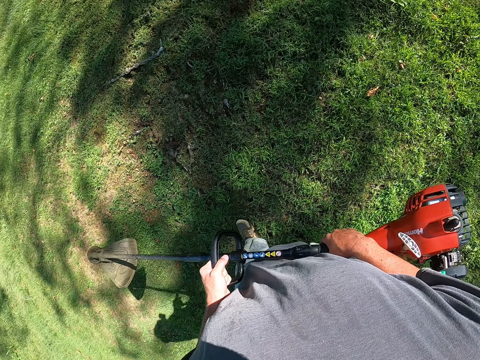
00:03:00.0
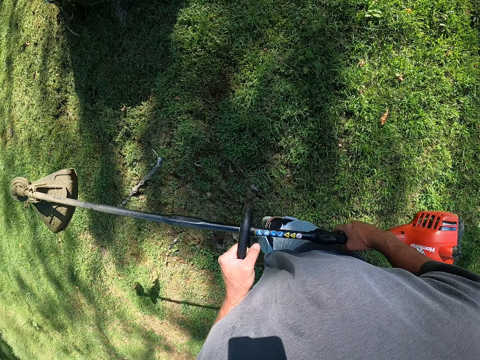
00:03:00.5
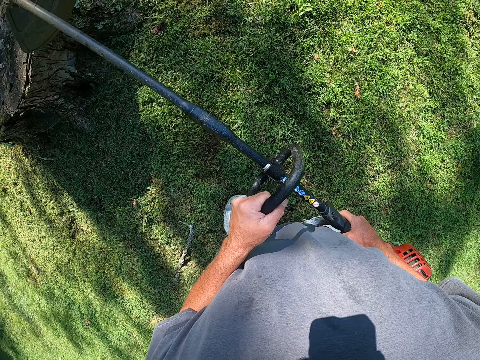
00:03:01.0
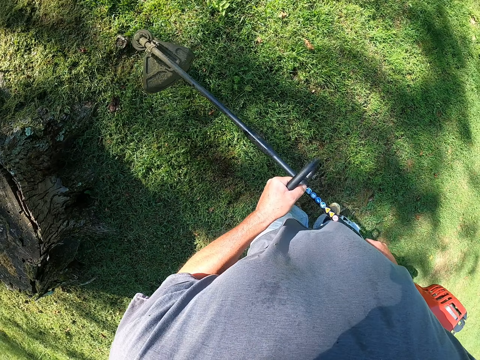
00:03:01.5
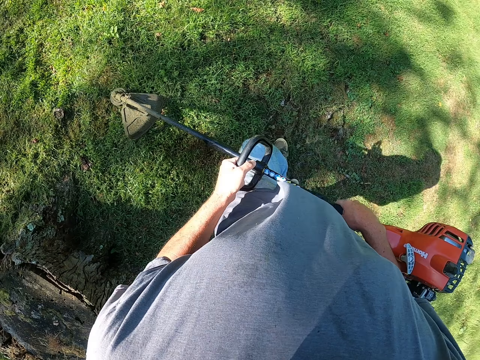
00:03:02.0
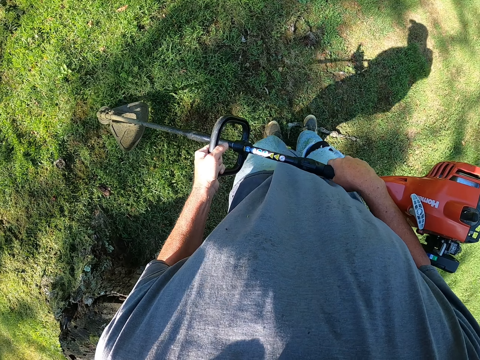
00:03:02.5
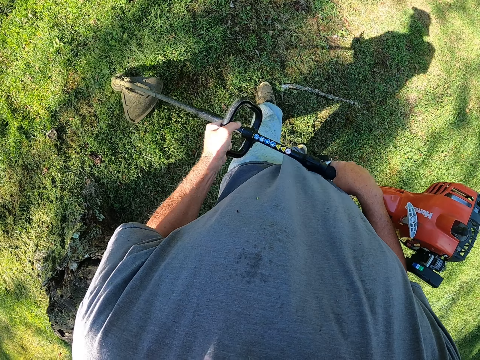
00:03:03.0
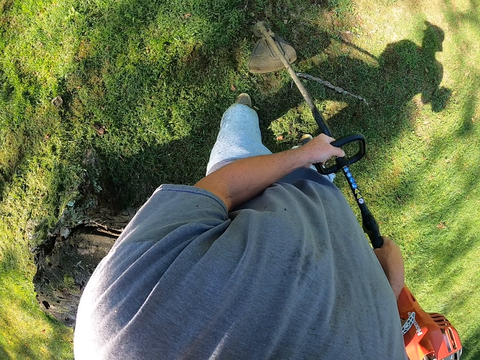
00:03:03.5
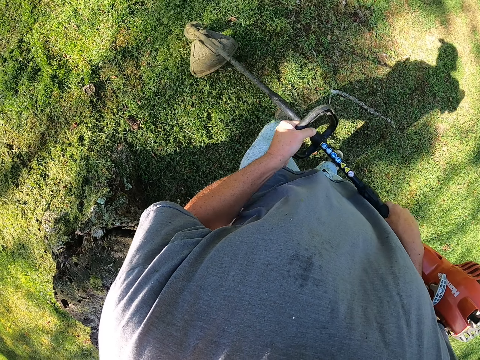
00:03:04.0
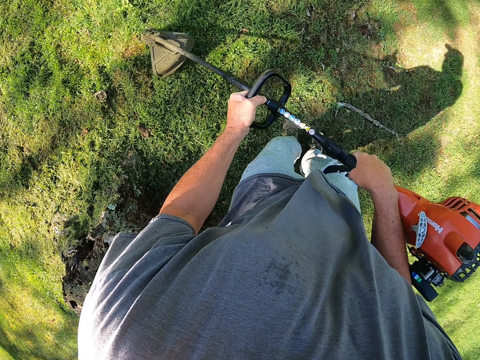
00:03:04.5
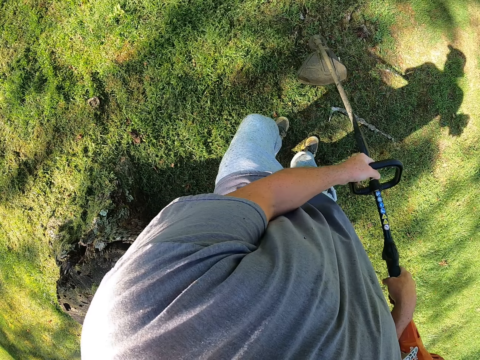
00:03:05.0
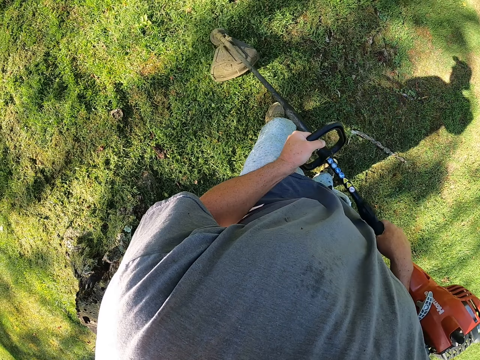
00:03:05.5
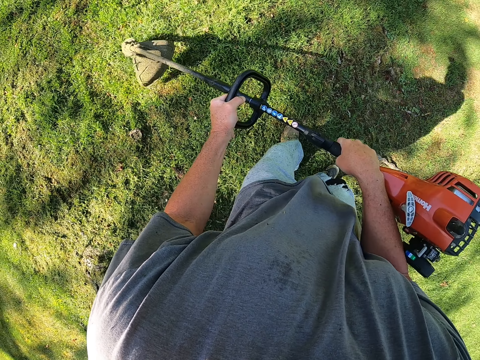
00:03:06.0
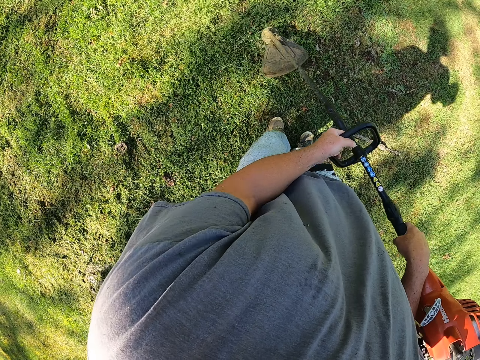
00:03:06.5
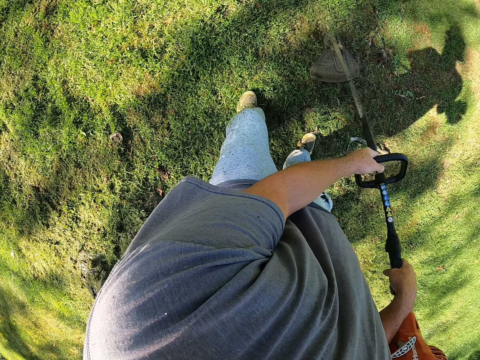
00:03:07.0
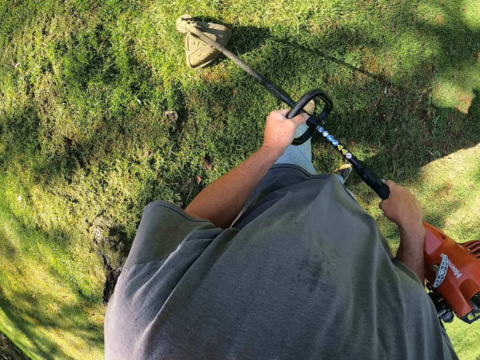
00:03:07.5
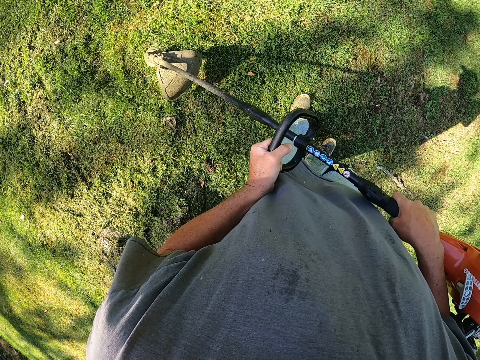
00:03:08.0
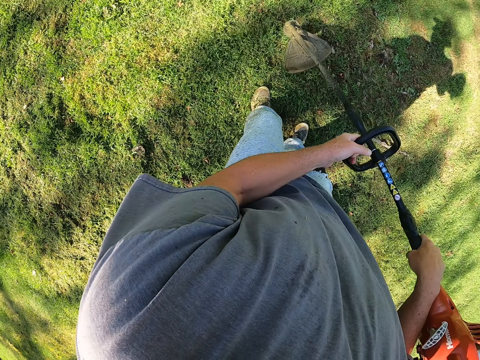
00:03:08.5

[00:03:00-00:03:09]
The camera wearer cuts grass with a grass cutting machine.

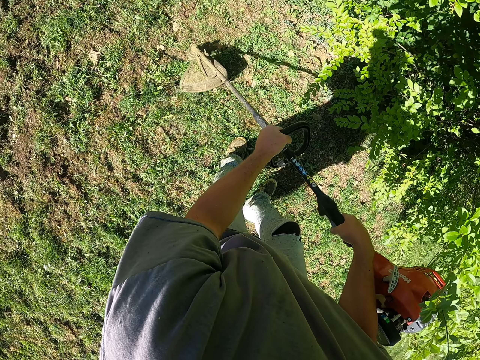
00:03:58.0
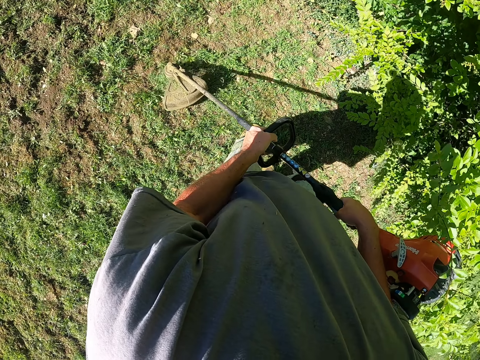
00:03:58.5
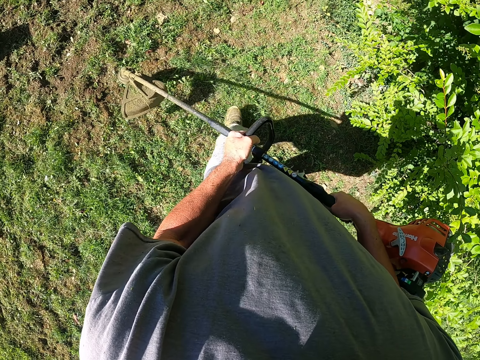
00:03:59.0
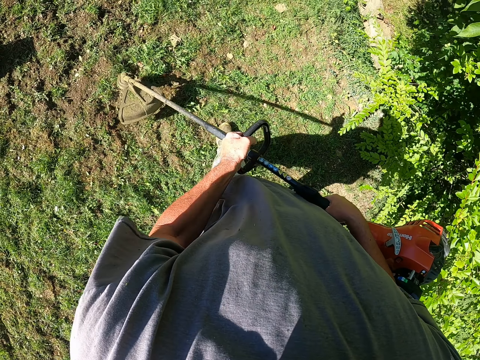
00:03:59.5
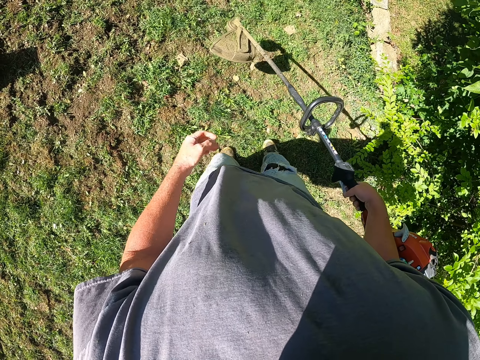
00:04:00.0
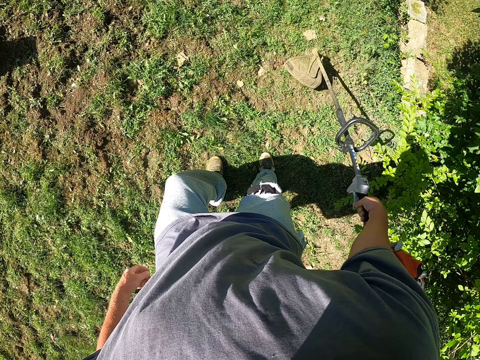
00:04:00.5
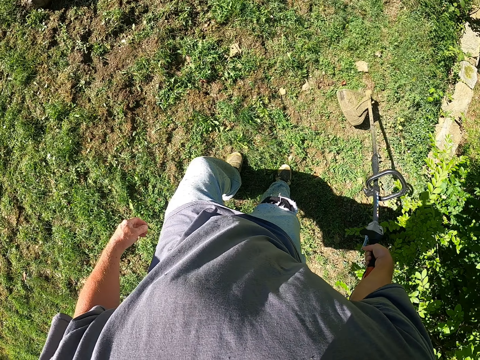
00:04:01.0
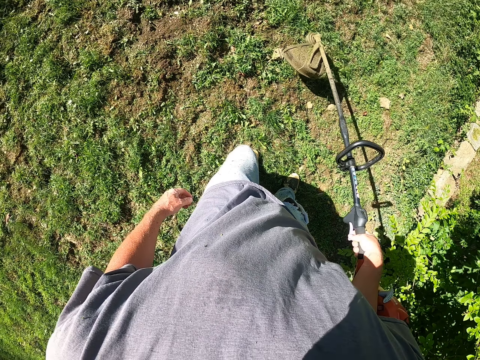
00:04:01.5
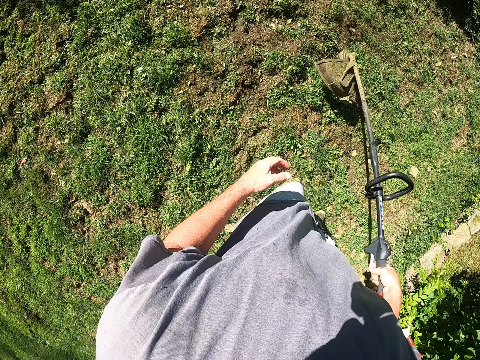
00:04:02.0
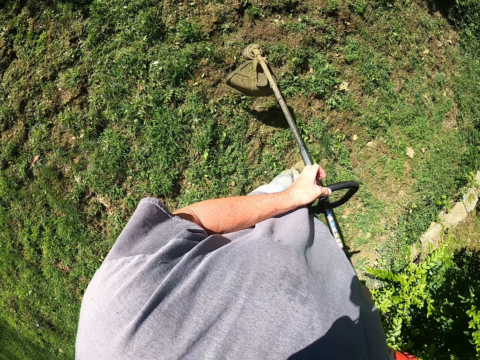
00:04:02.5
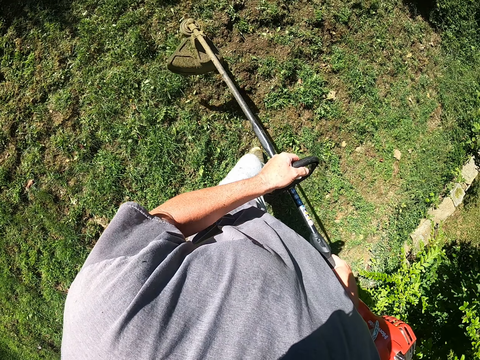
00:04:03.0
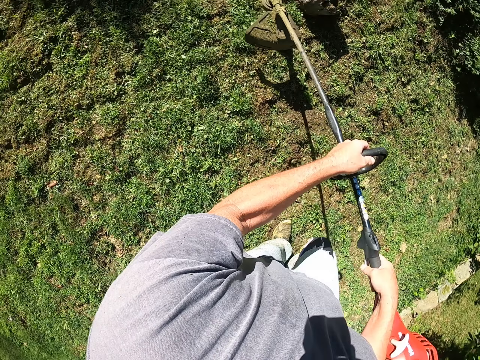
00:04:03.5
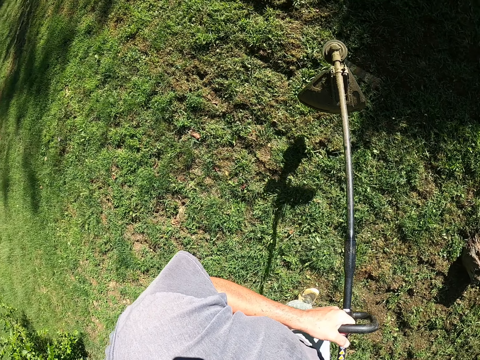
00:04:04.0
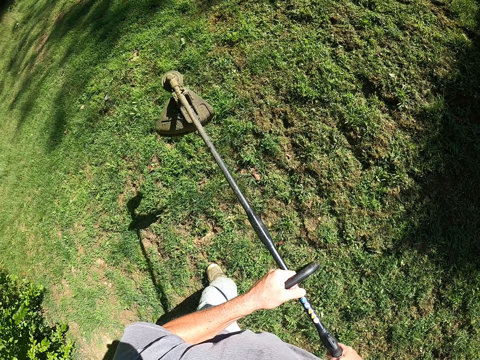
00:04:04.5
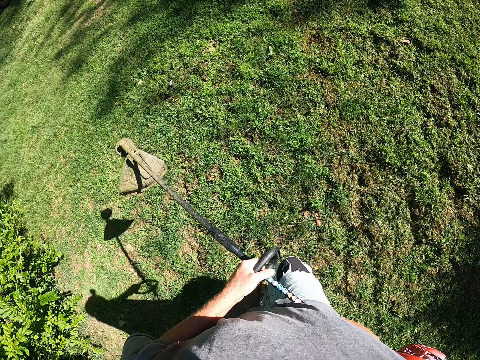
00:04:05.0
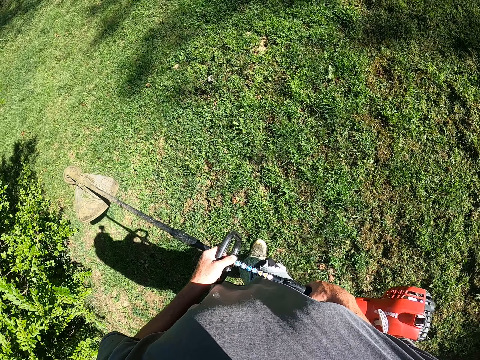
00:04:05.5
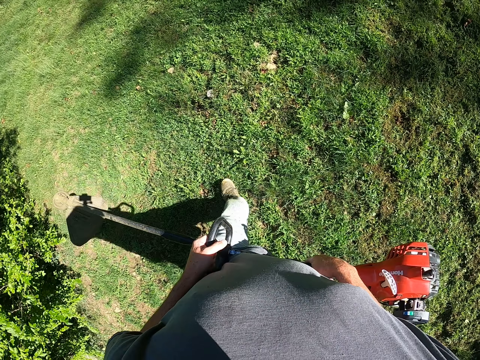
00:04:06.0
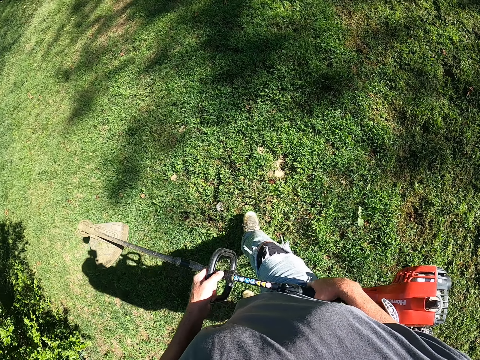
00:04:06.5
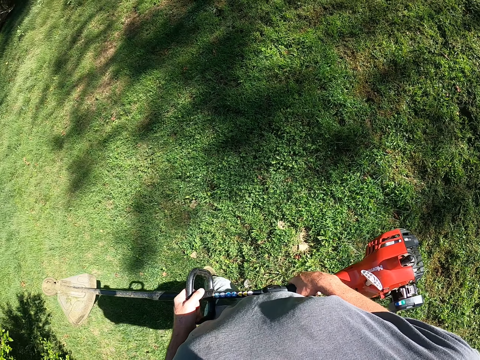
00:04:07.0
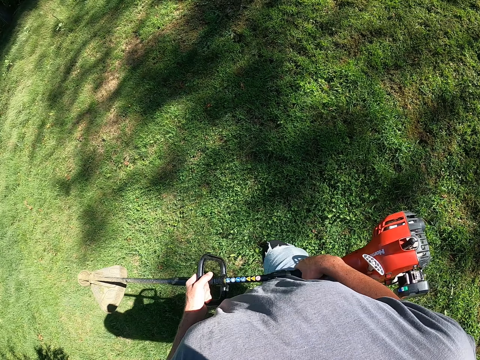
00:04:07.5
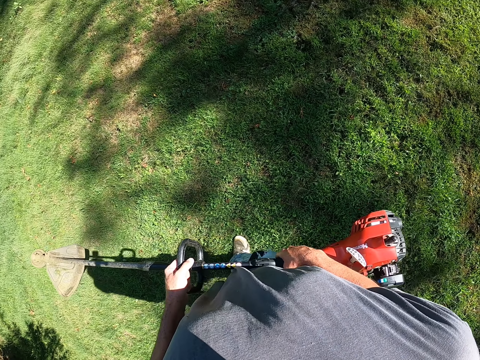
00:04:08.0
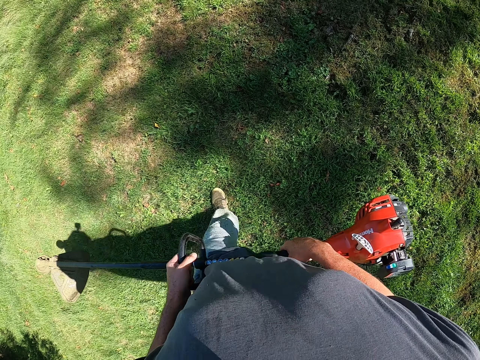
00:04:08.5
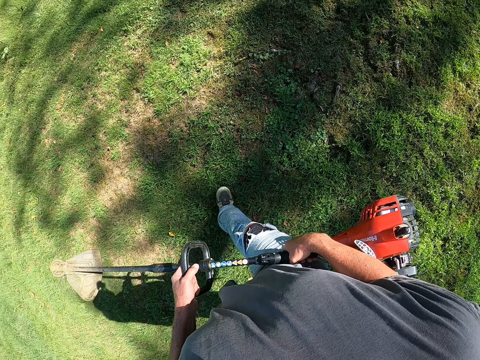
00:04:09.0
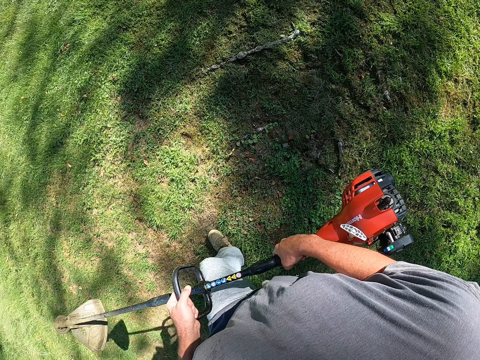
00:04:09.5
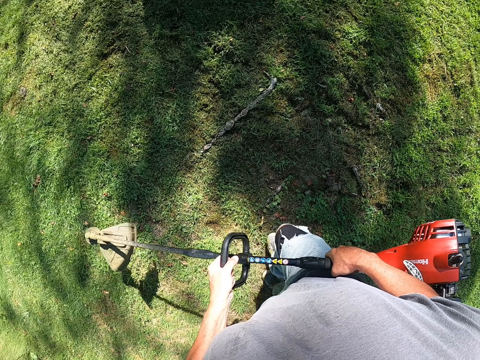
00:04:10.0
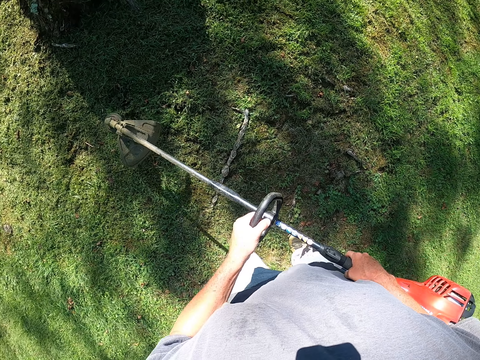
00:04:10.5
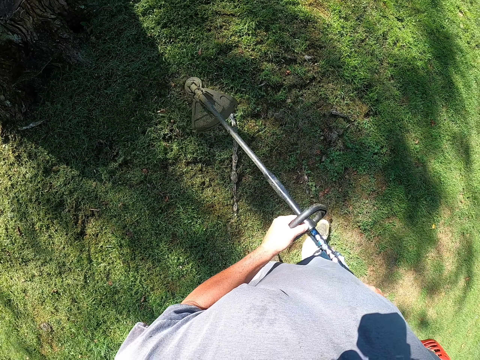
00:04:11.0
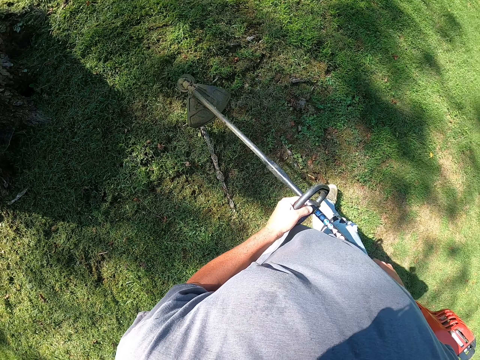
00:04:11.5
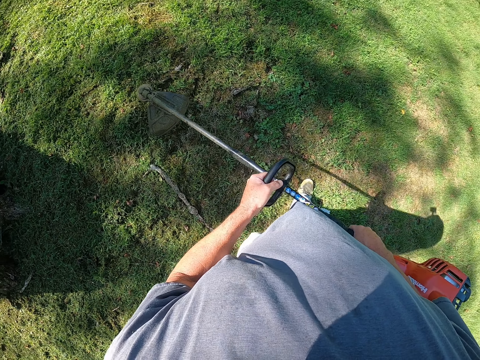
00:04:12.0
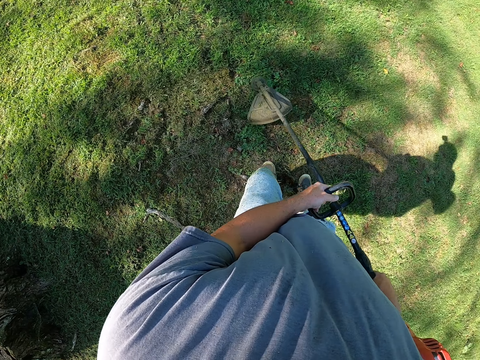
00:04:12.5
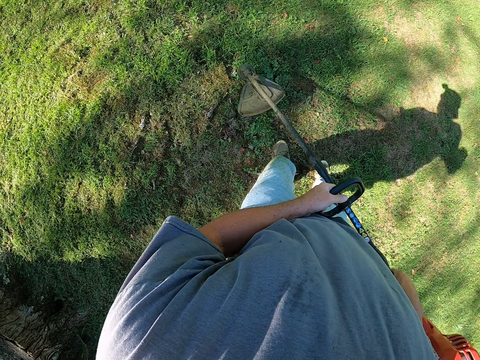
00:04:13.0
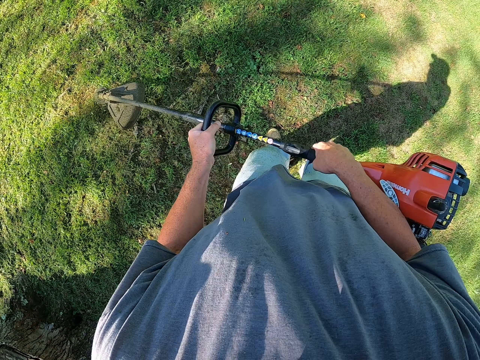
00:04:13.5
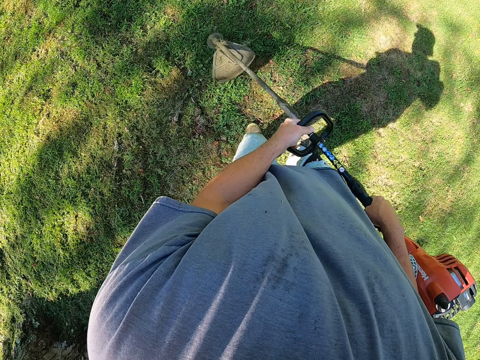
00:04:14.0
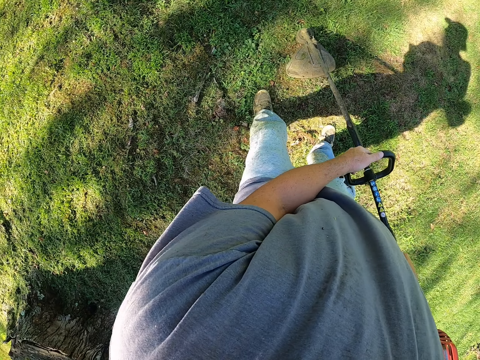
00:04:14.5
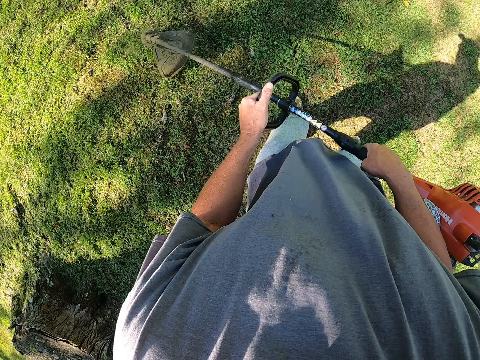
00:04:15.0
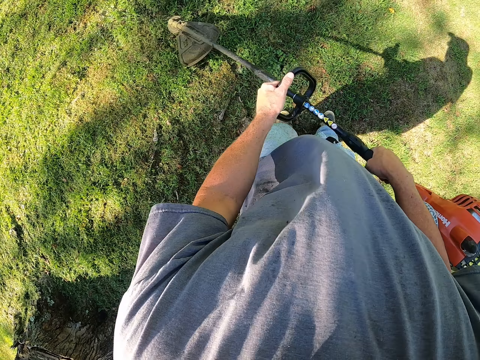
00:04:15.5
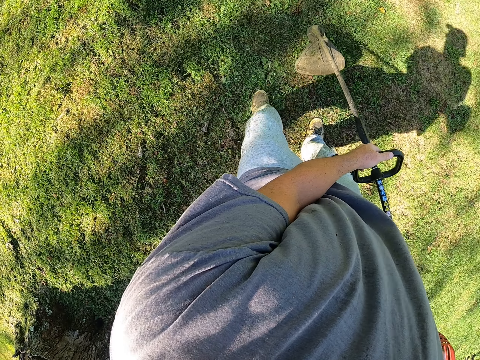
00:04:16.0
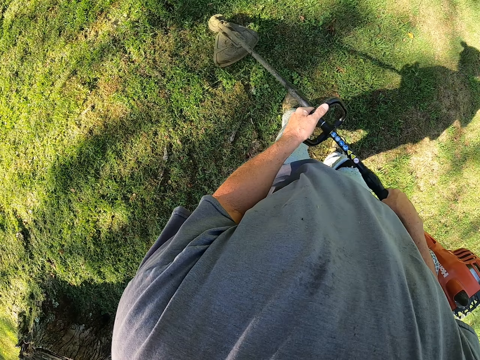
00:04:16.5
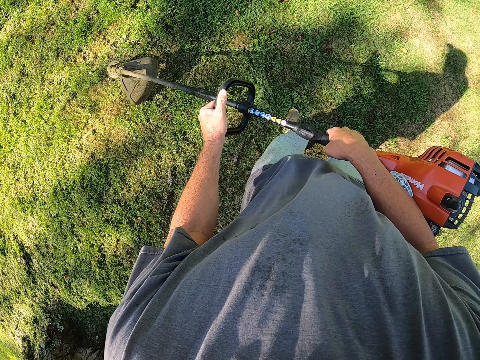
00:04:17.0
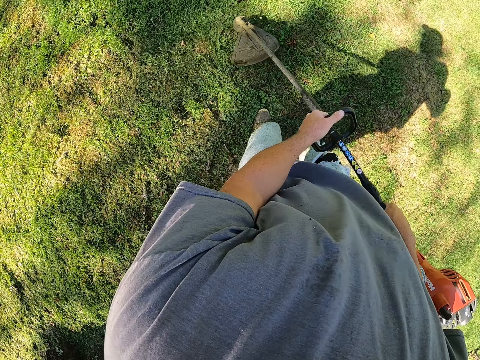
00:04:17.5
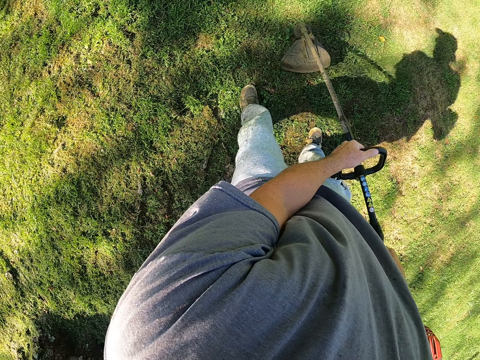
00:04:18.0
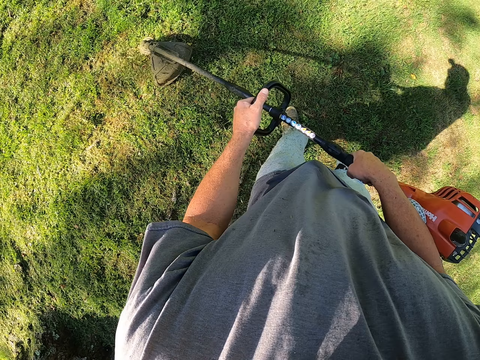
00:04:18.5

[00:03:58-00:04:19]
The camera wearer removes the left hand from the cutting machine. They hold the grass cutting machine with both hands. They walk around the compound. They cut grass with the grass cutting machine.
